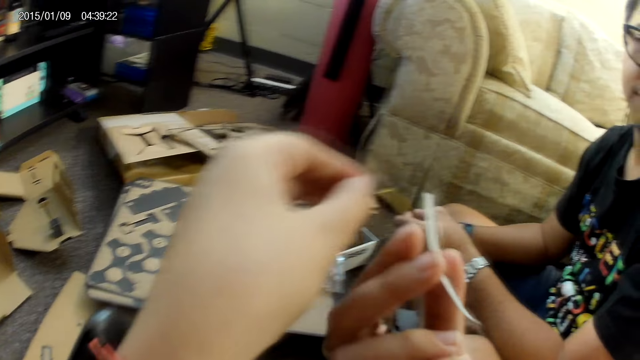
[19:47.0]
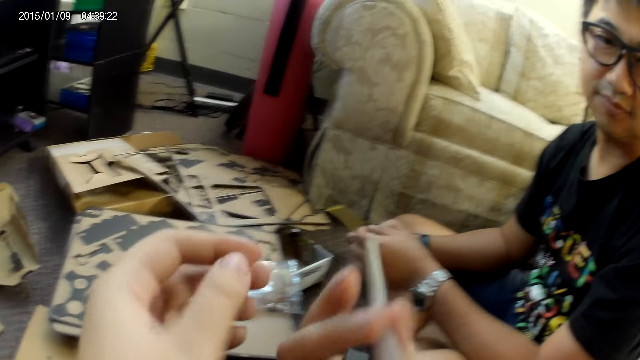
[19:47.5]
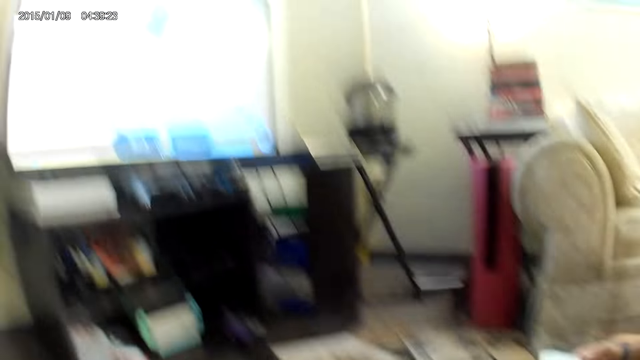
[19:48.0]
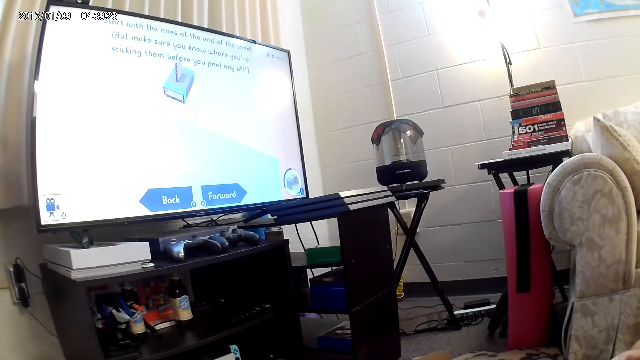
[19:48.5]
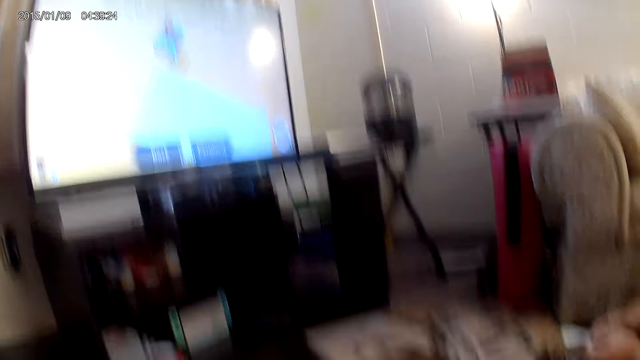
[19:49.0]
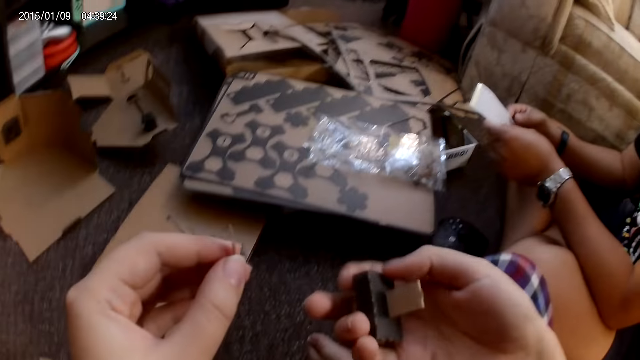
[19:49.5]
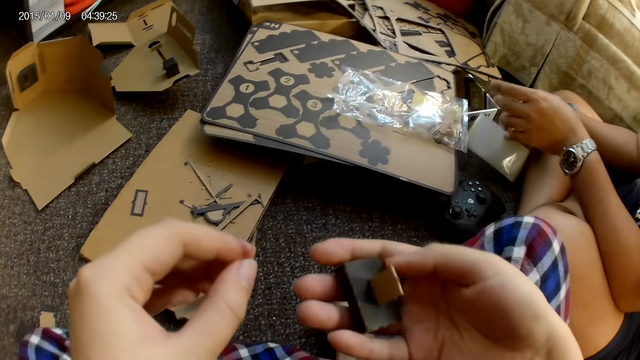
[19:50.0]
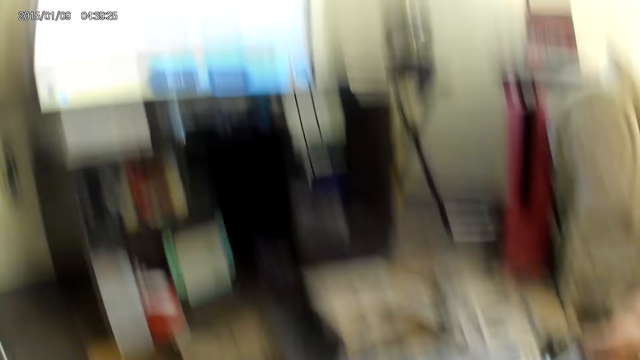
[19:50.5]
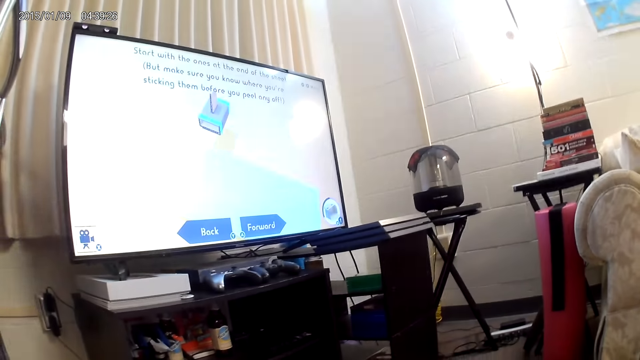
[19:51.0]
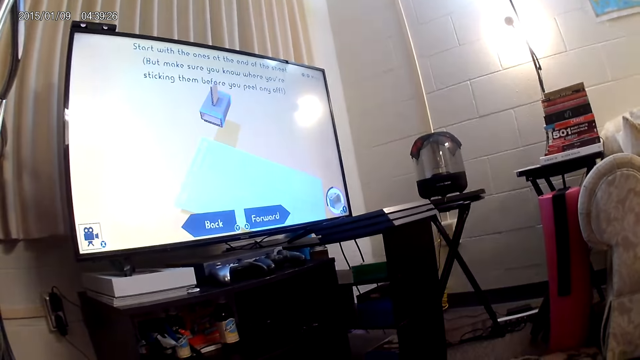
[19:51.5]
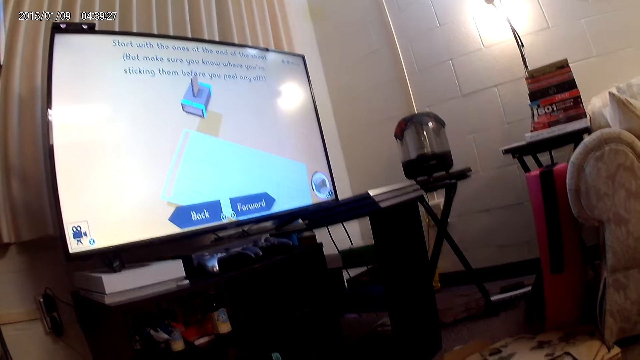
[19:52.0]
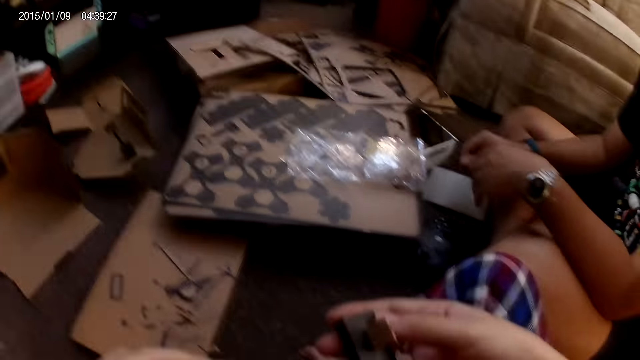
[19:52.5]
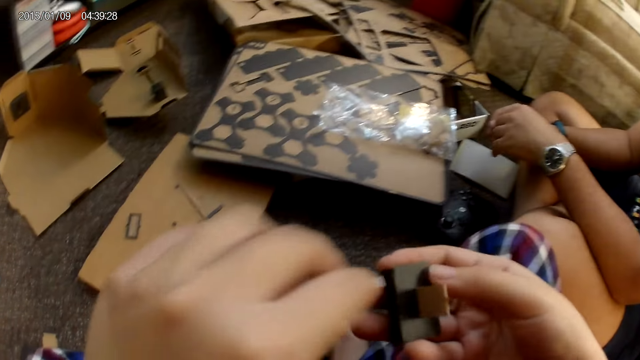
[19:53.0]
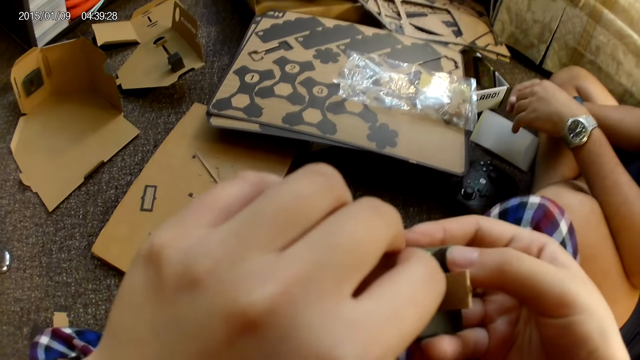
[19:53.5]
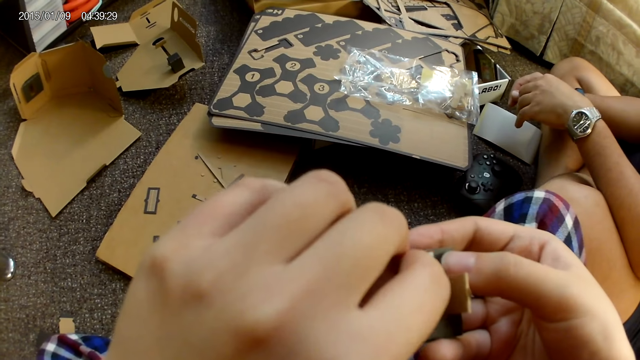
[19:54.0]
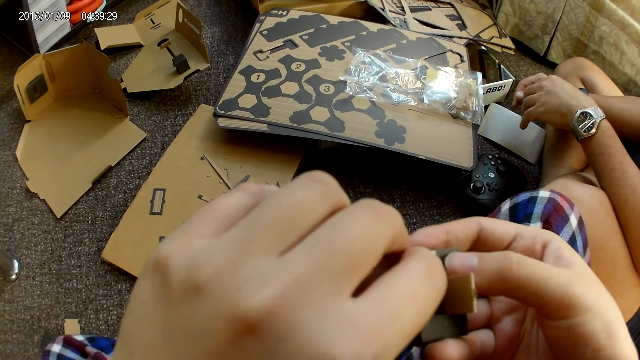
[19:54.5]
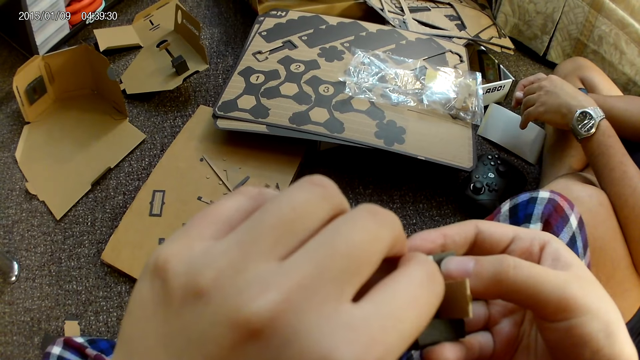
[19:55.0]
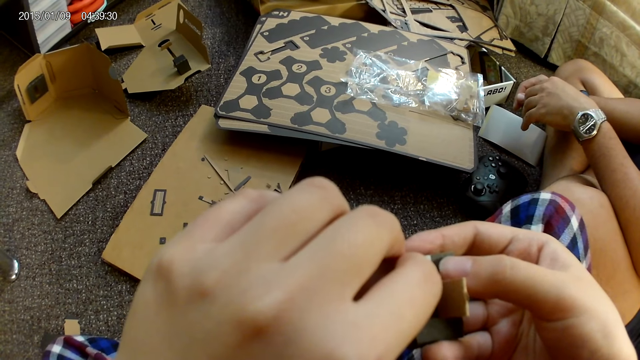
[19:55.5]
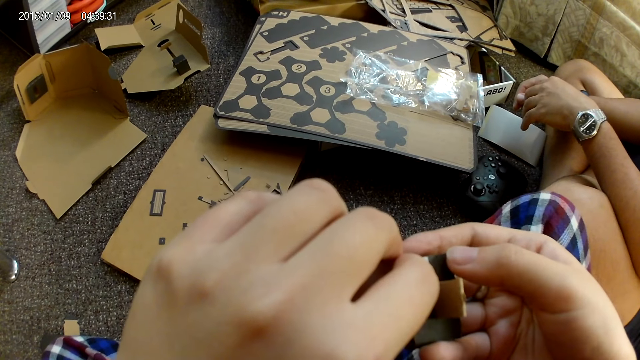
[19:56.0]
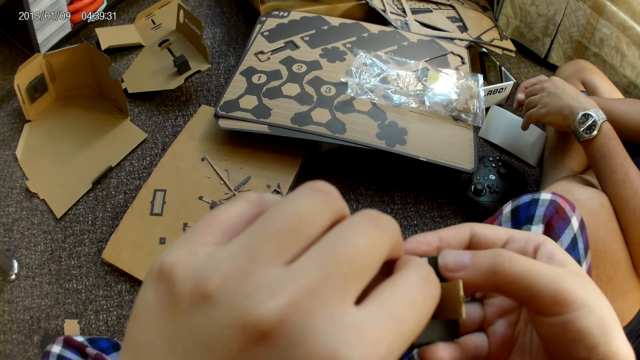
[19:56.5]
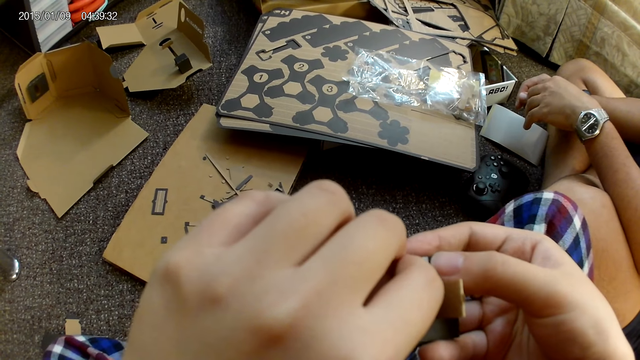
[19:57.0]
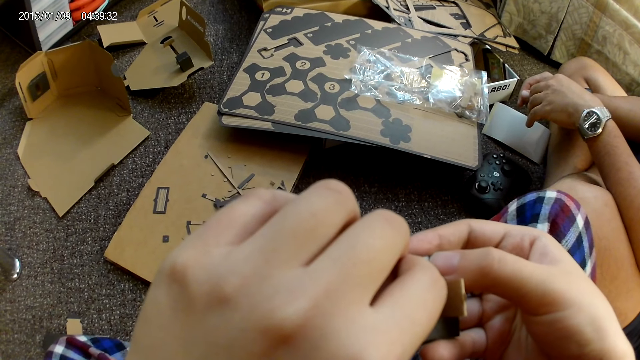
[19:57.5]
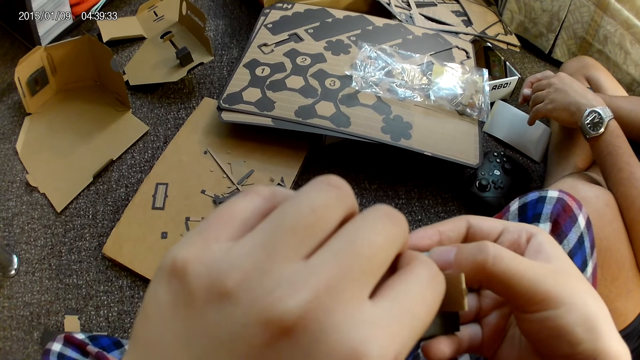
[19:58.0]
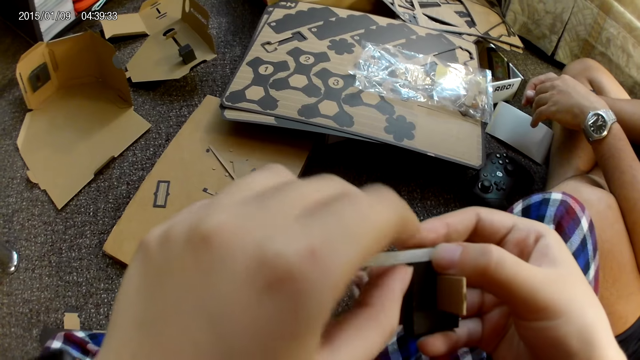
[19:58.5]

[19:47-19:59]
The camera wearer passes the sticker from her left hand to her right hand. A man drops the sticker to the ground with his right hand. The camera wearer sticks the plaster on the cardboard with her left hand.

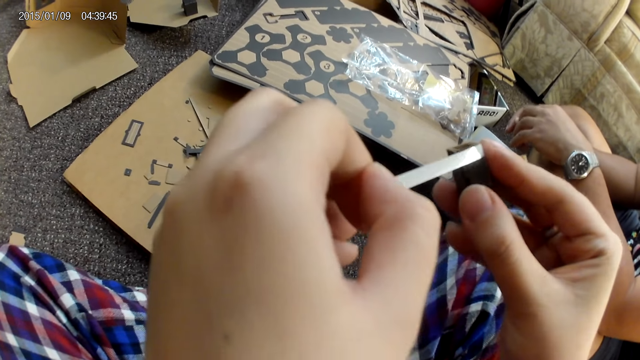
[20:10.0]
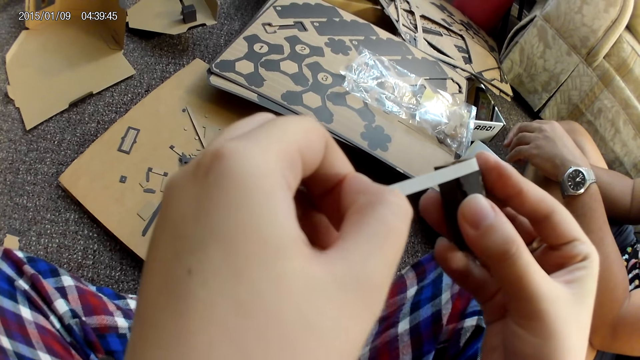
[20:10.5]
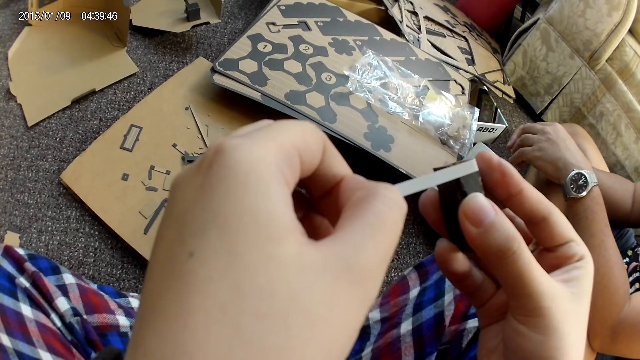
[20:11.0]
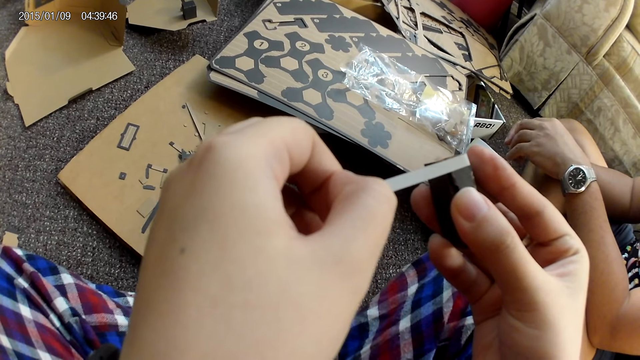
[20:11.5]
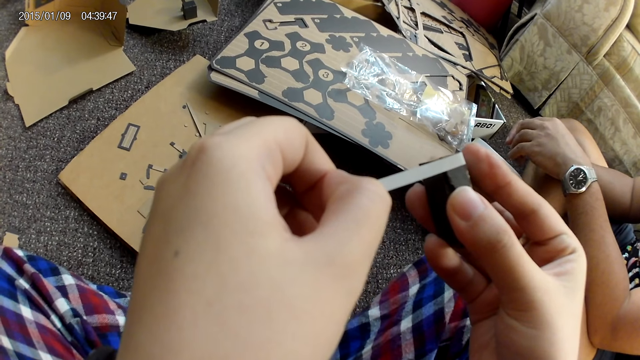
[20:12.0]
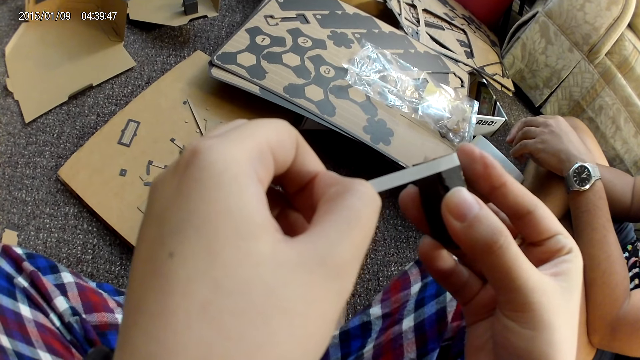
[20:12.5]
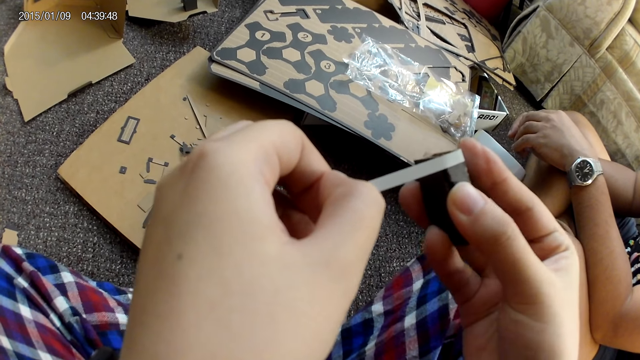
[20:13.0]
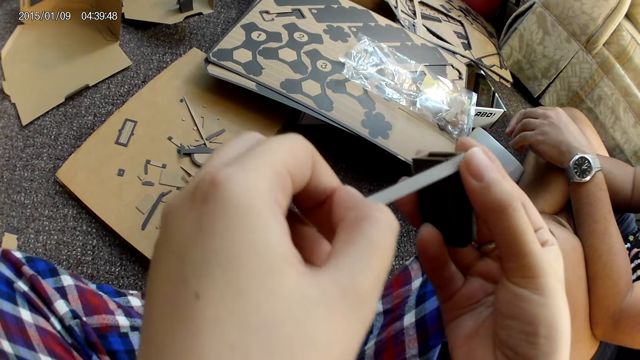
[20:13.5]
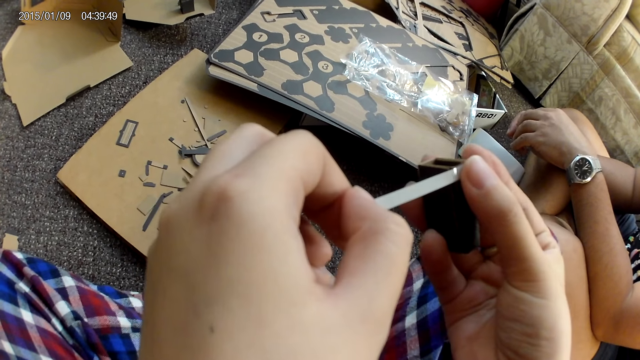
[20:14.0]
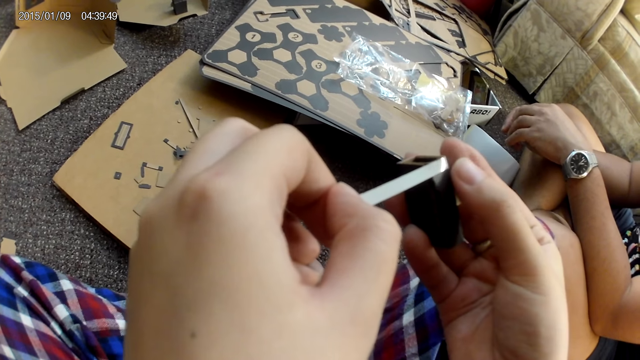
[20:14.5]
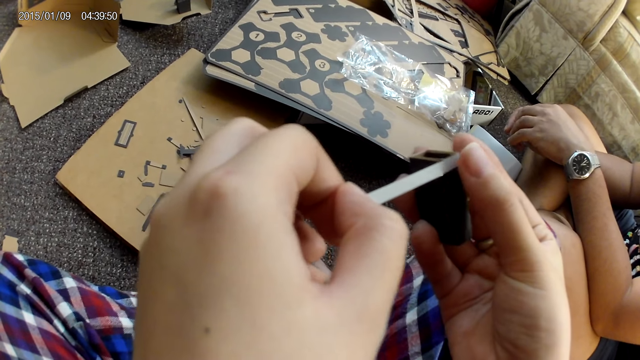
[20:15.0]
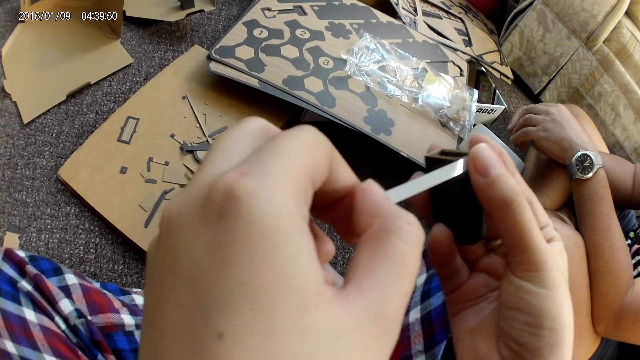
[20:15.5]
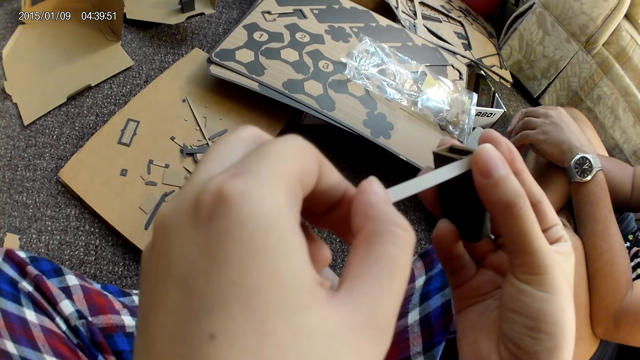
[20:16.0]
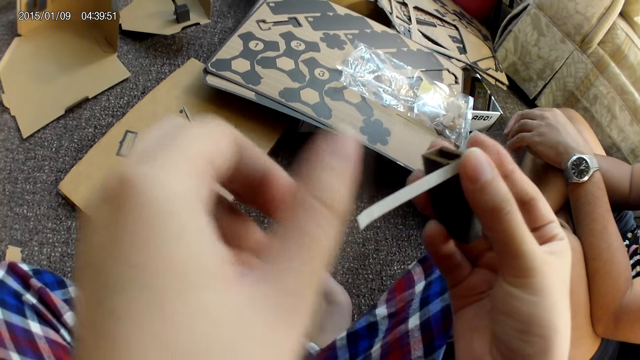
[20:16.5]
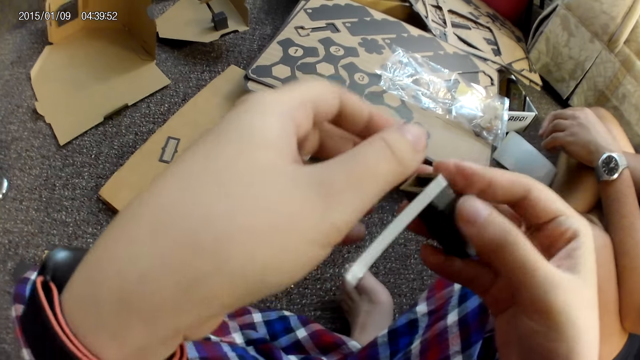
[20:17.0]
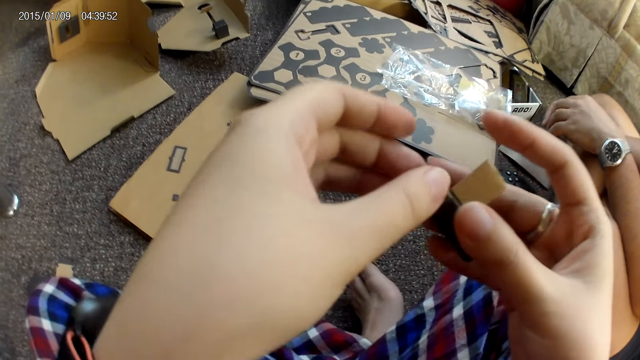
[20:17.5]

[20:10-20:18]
The camera wearer wraps the sticker round the box.
